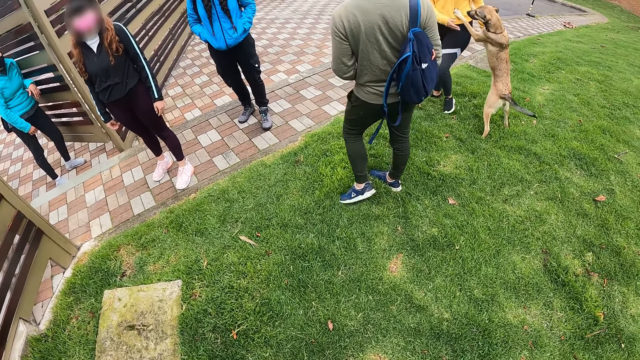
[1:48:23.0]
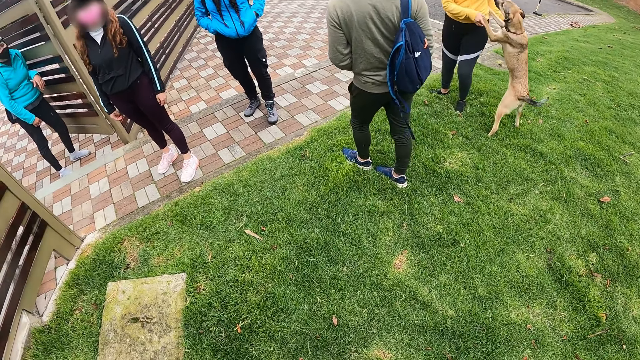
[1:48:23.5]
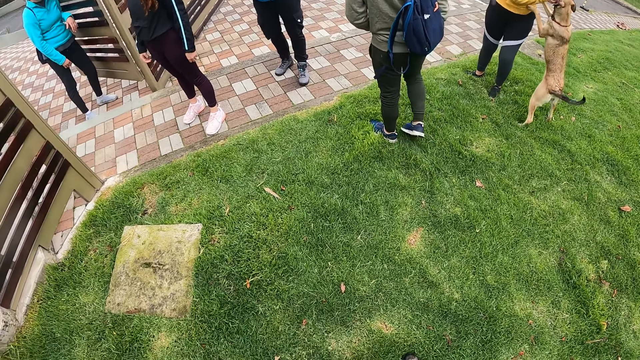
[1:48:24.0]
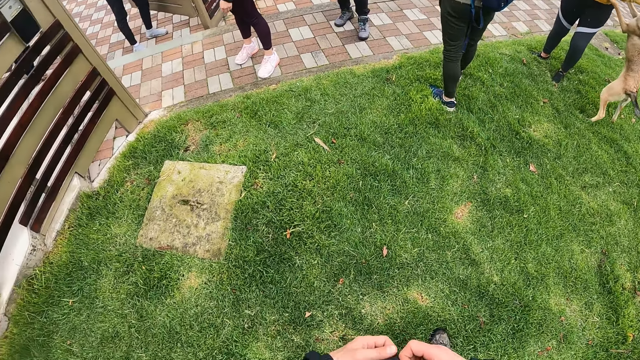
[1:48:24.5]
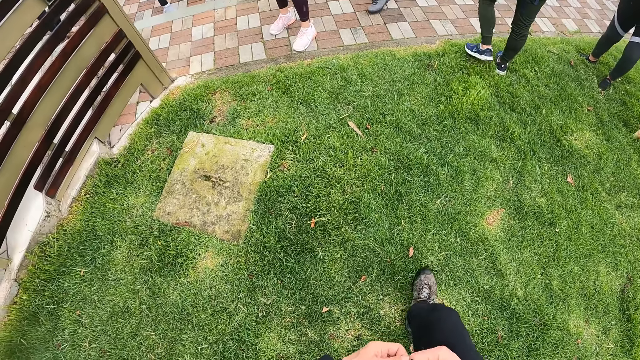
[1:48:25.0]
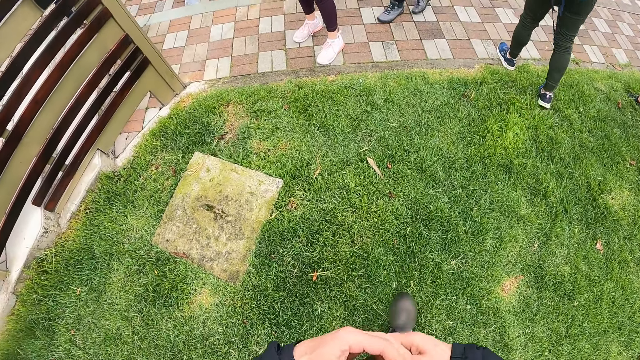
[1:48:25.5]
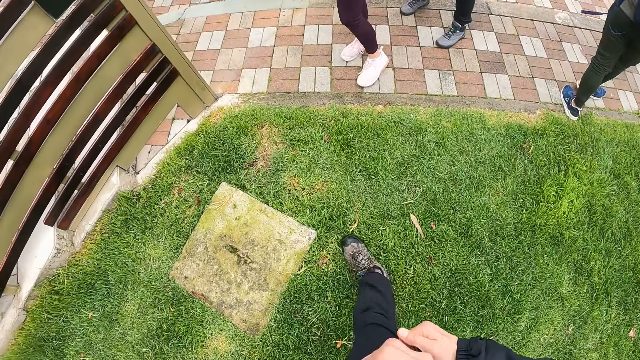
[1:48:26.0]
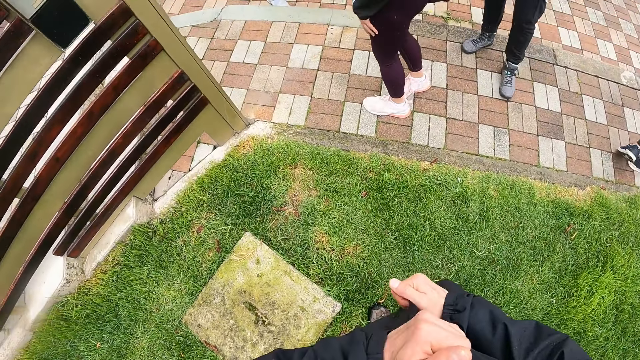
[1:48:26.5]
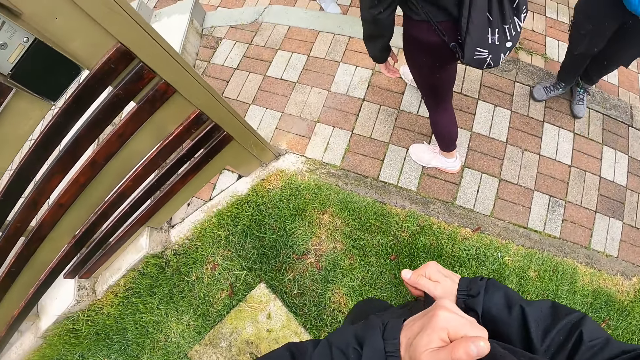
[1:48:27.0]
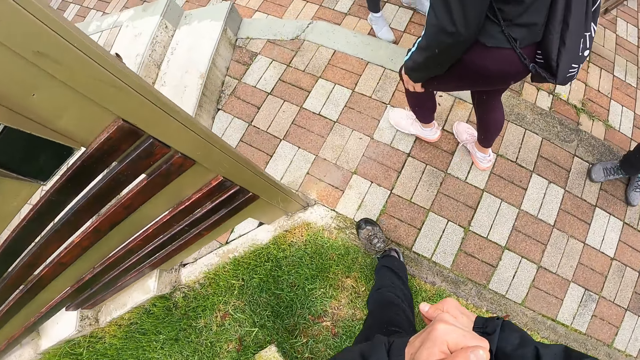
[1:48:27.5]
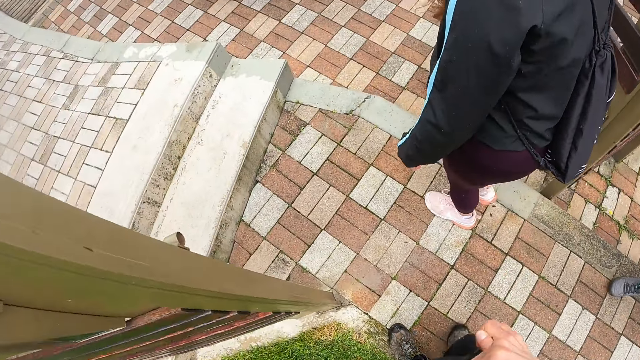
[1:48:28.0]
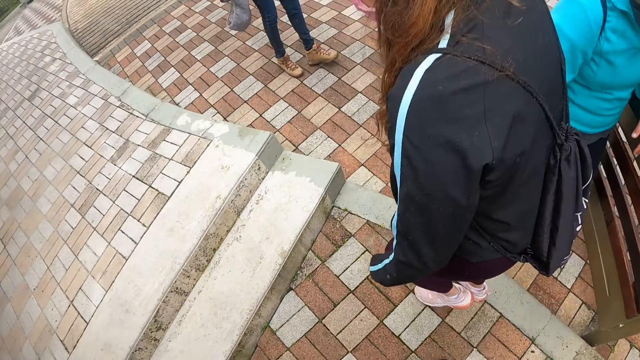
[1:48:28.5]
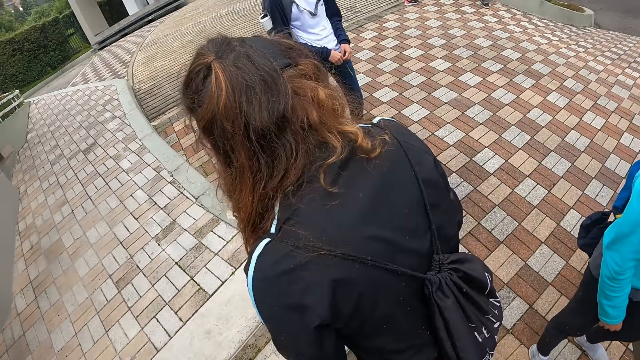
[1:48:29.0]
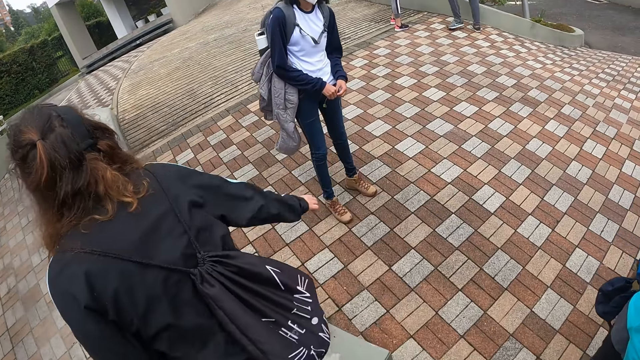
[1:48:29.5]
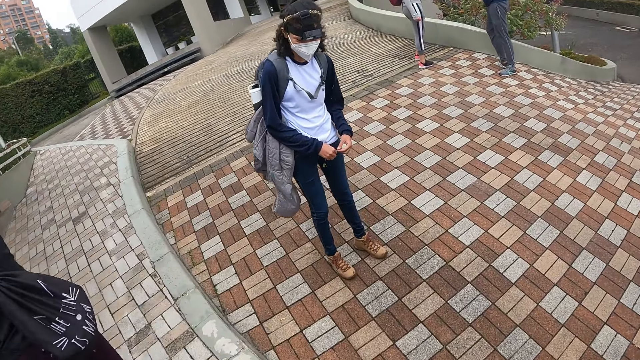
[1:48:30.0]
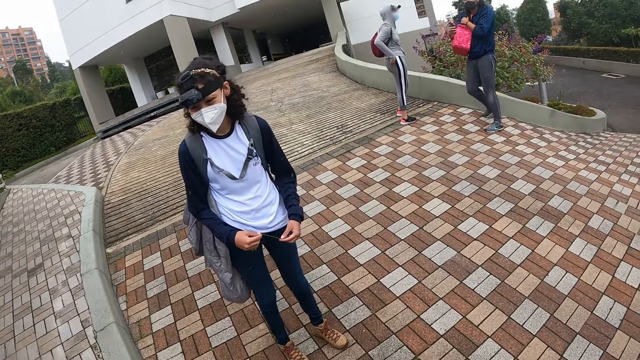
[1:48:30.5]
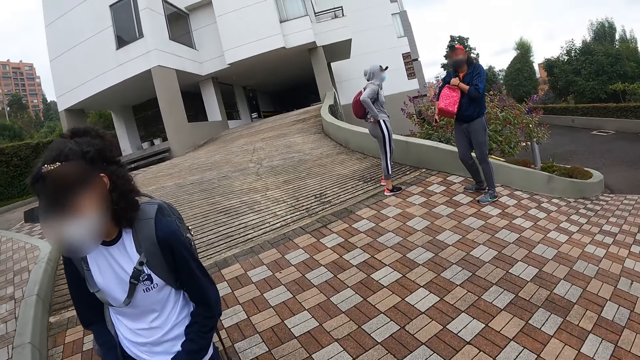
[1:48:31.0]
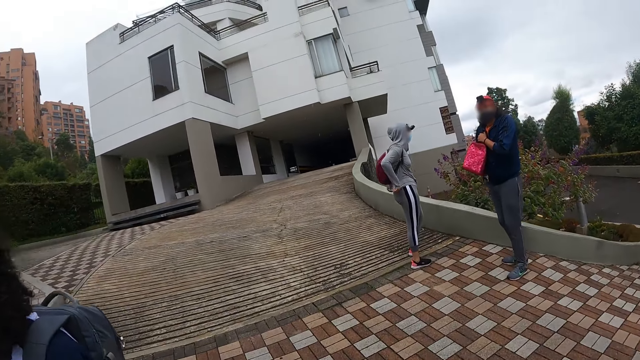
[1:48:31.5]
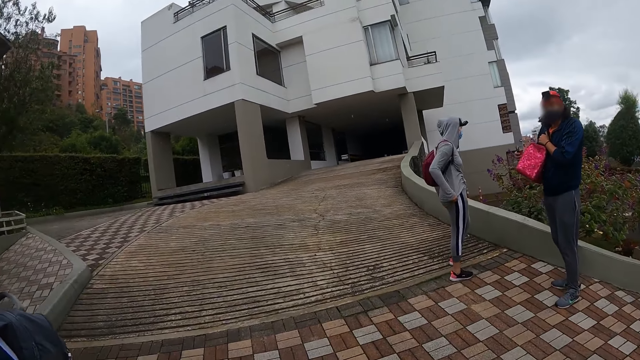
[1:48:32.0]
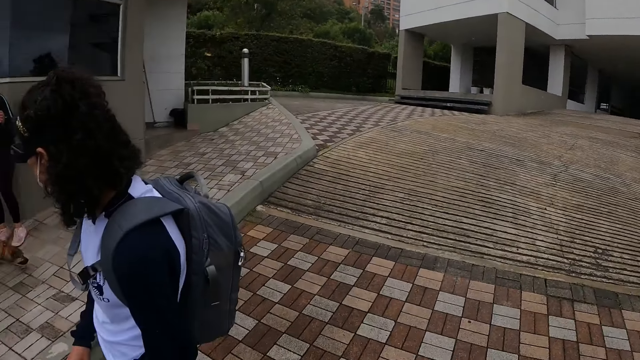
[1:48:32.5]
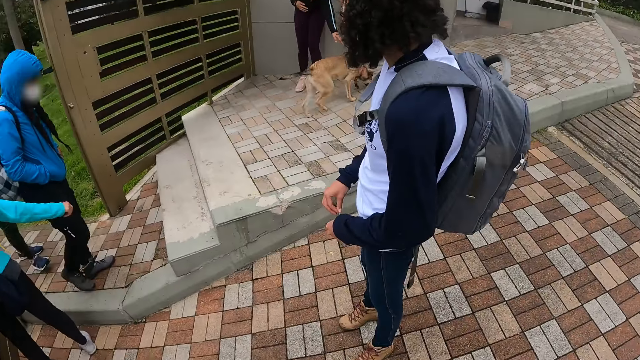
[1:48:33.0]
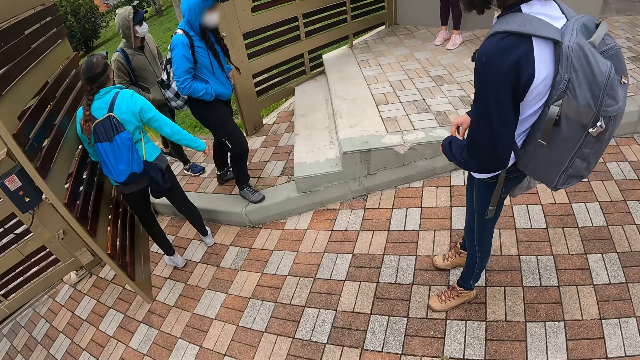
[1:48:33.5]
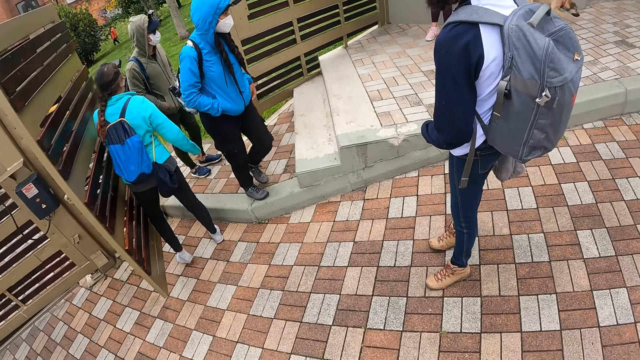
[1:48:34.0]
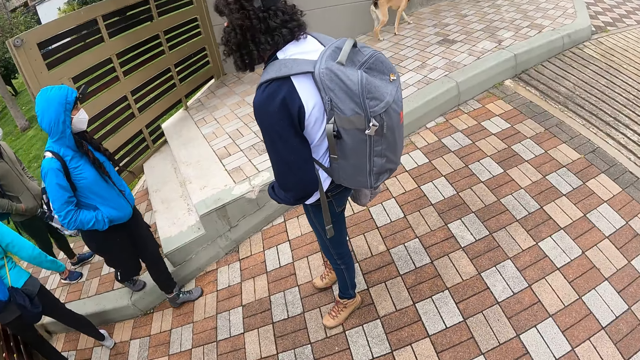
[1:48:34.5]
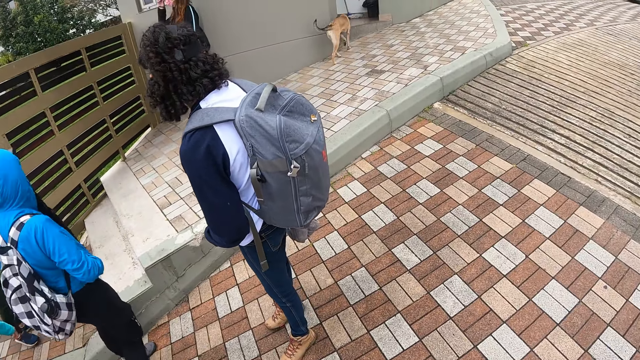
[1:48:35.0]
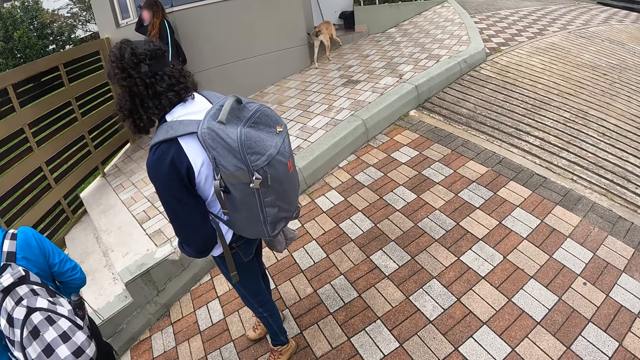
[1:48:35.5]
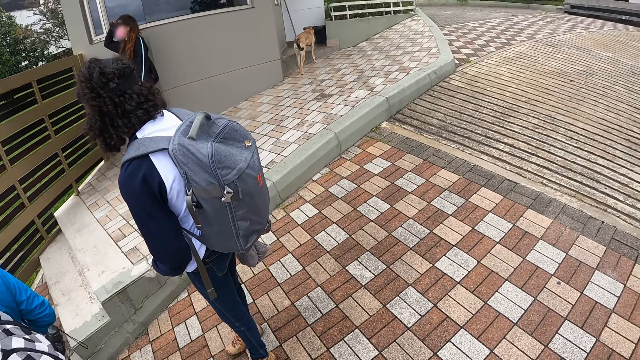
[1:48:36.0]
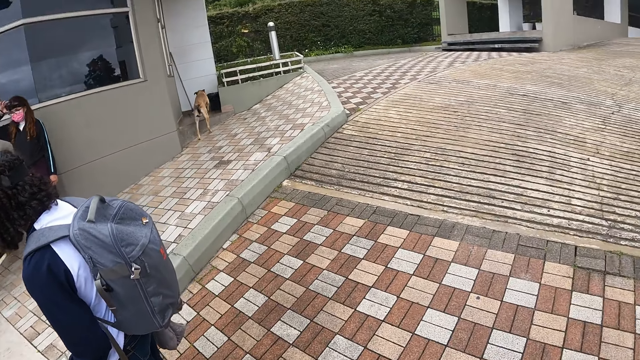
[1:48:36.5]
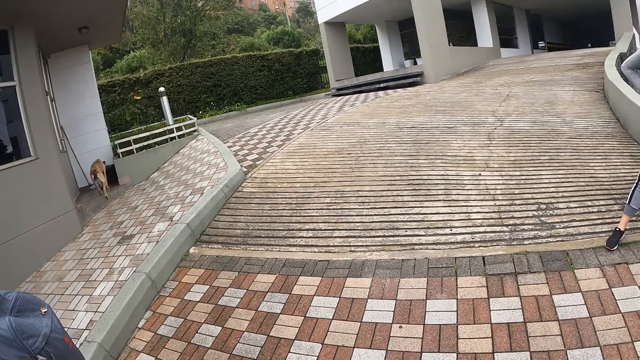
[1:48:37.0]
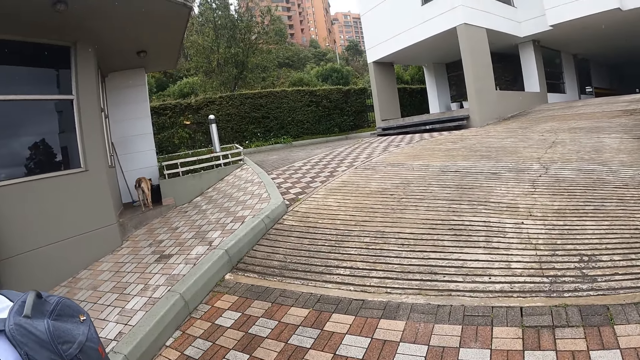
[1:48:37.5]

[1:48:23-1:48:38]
The camera wearer walks into the compound with a group of people. They turn around the compound. A woman holds a gate open.

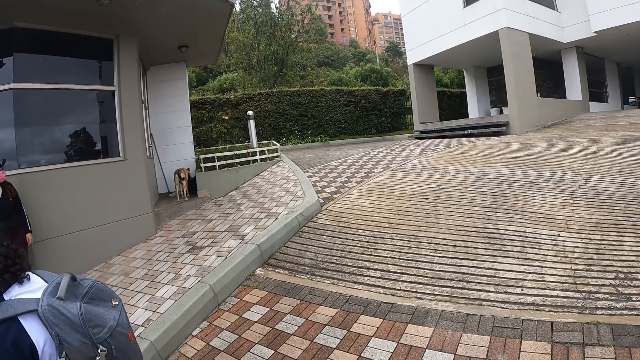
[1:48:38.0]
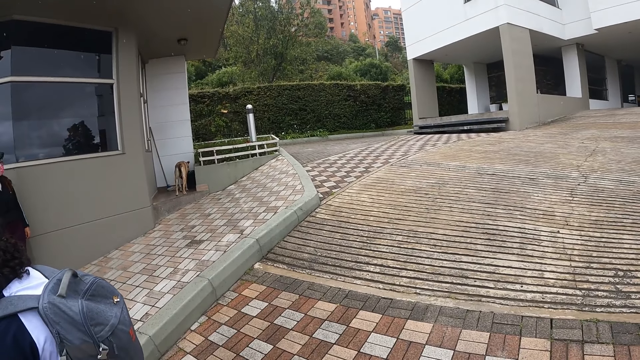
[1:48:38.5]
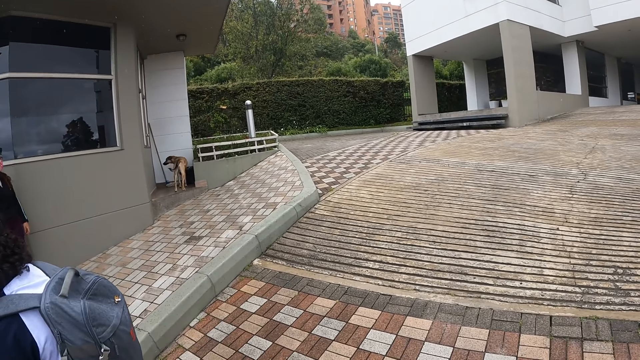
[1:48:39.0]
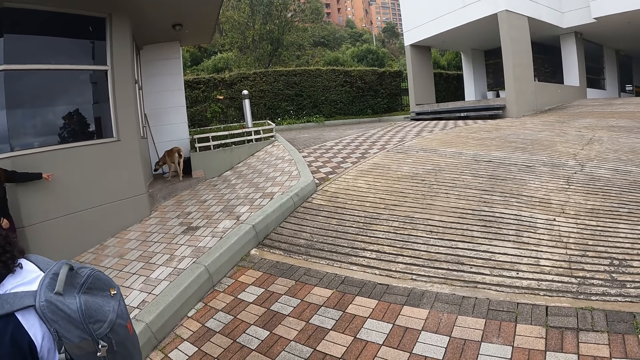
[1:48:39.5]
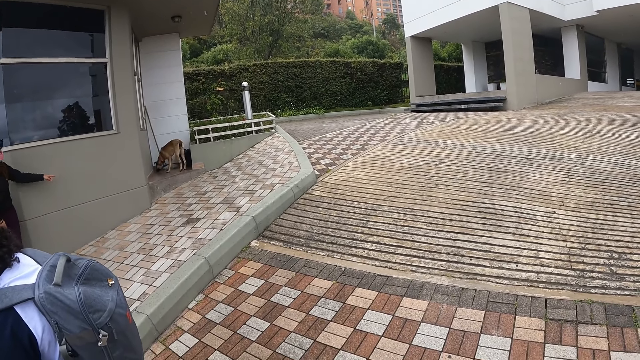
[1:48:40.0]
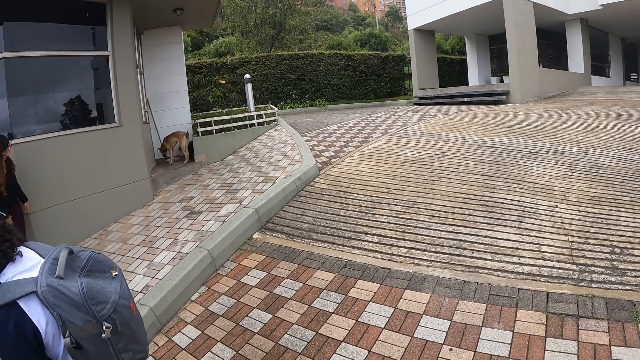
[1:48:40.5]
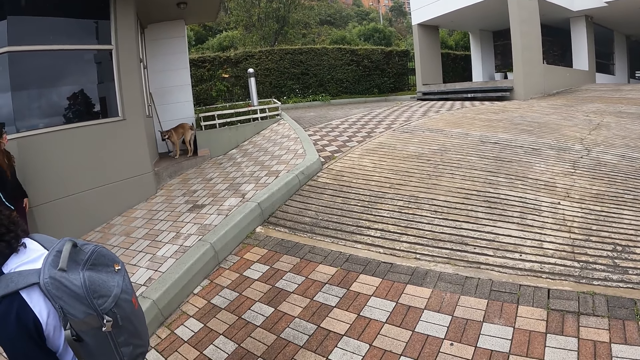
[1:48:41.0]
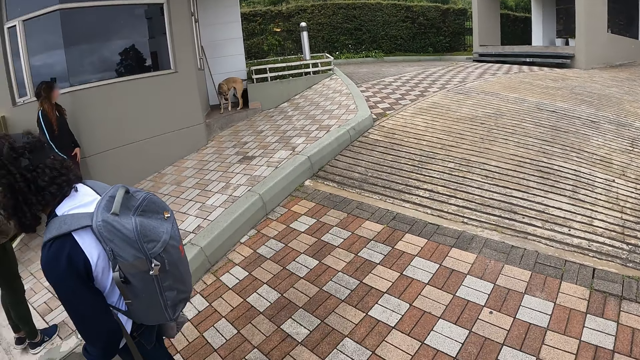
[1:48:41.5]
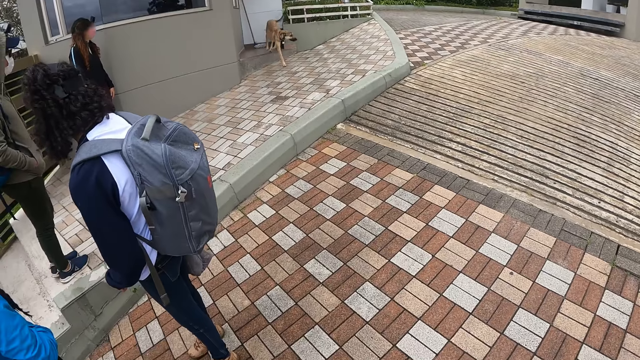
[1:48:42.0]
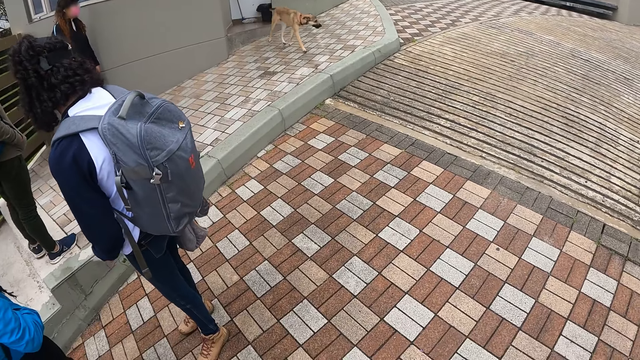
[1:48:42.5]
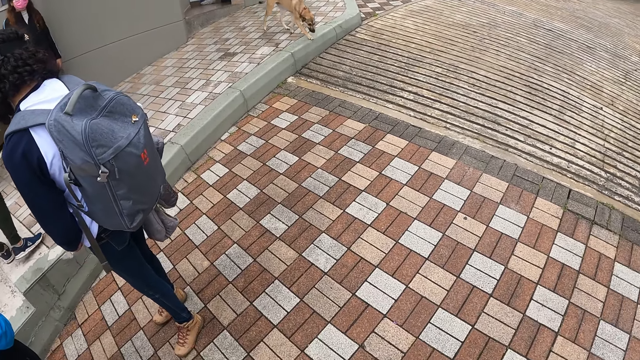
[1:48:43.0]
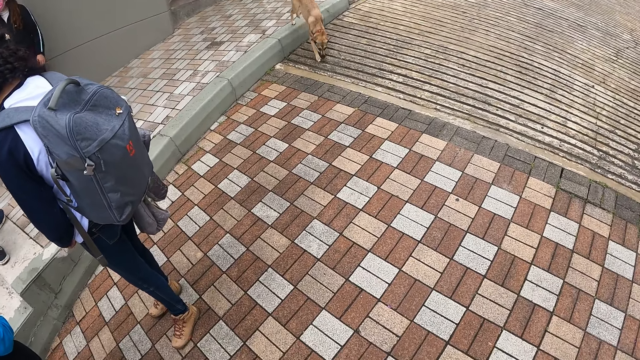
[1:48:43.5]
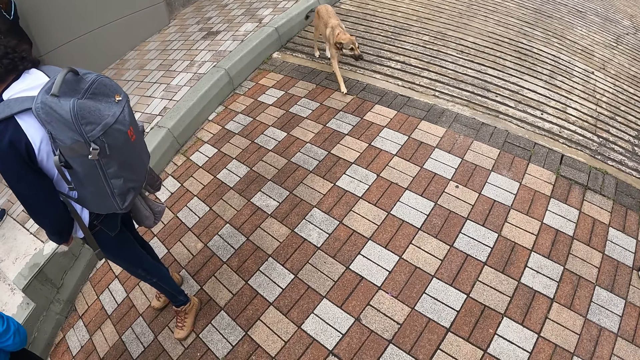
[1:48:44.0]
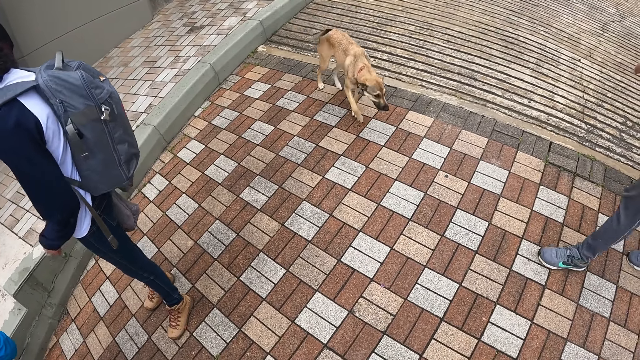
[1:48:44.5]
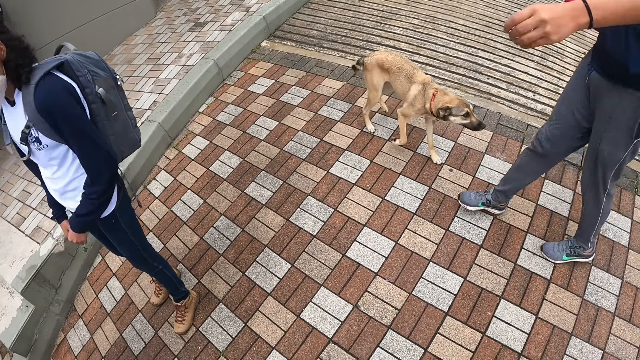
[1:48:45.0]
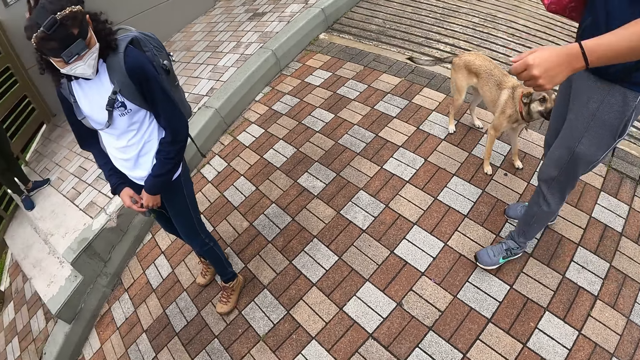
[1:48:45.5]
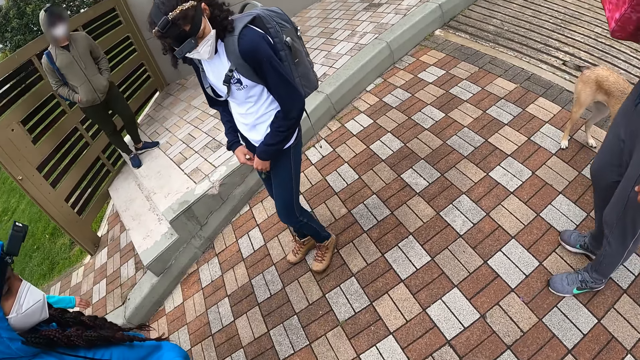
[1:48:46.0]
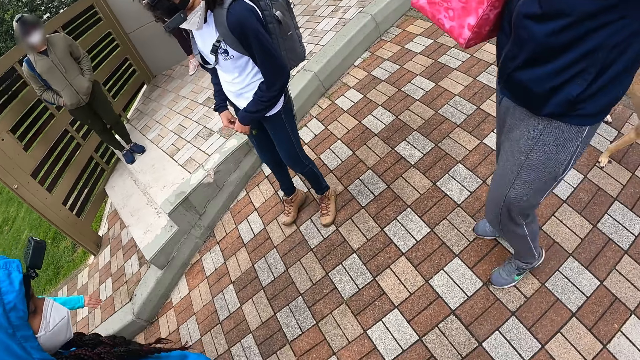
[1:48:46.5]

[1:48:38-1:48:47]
The dog sniffs a man.
